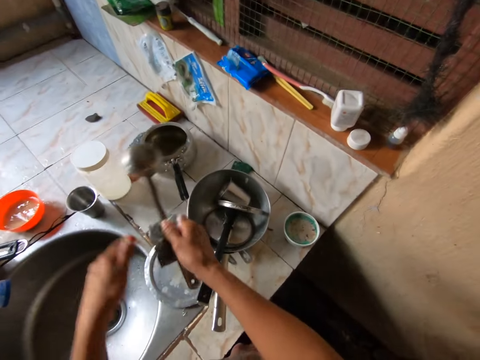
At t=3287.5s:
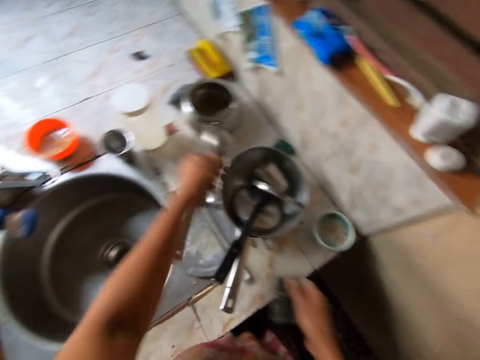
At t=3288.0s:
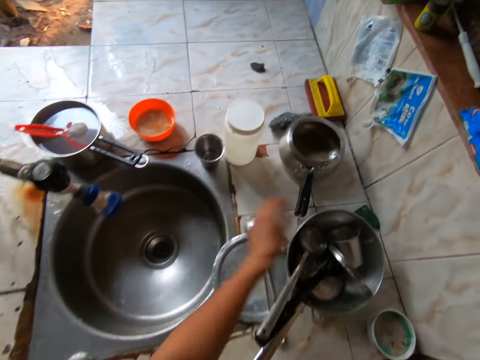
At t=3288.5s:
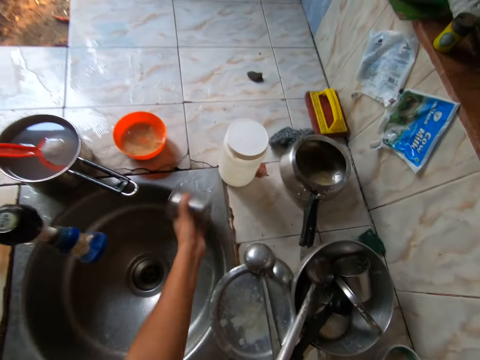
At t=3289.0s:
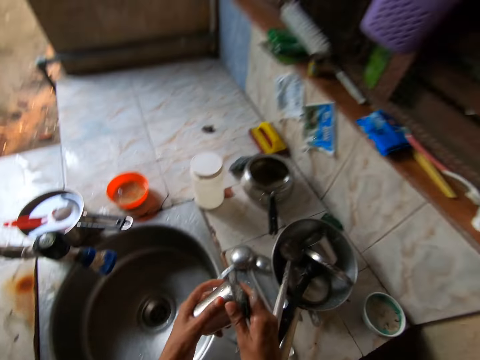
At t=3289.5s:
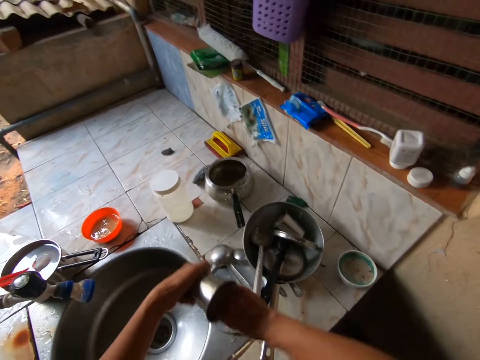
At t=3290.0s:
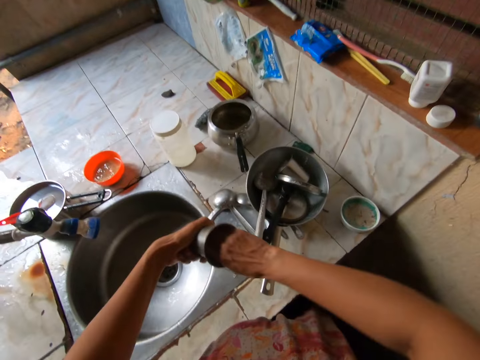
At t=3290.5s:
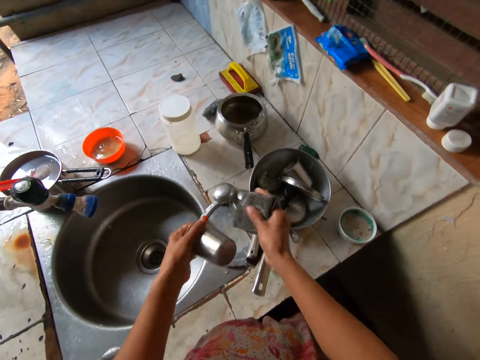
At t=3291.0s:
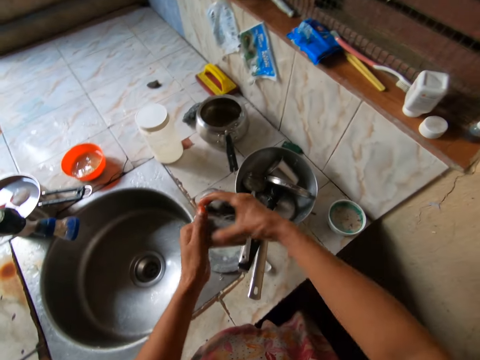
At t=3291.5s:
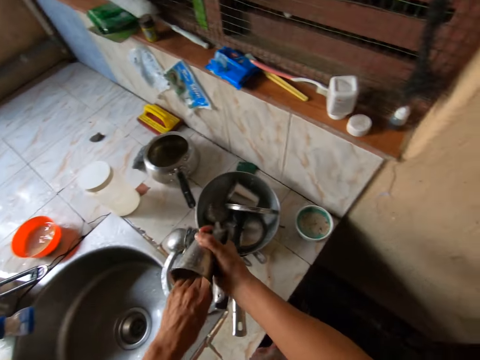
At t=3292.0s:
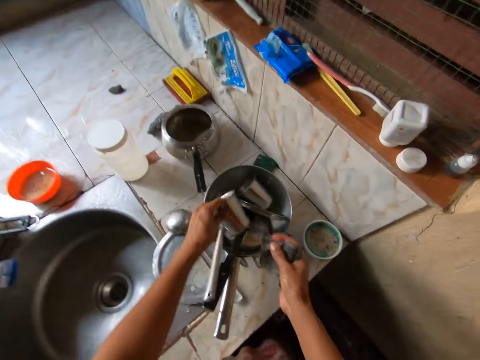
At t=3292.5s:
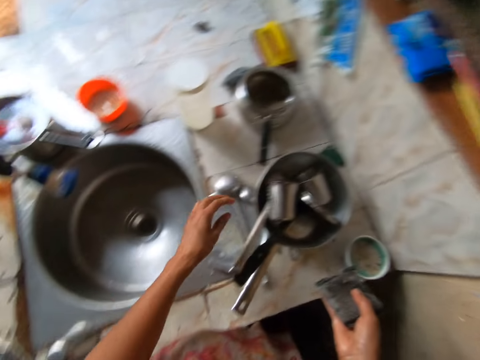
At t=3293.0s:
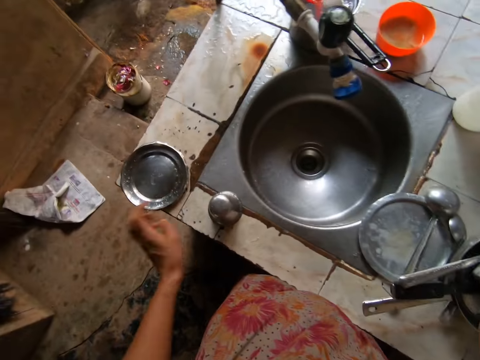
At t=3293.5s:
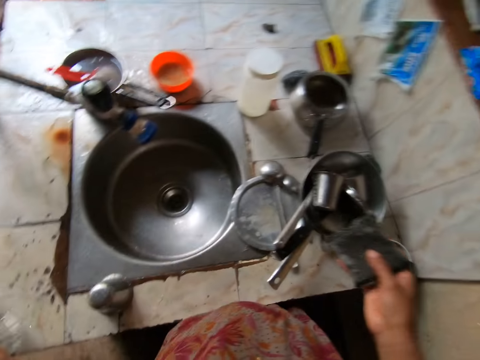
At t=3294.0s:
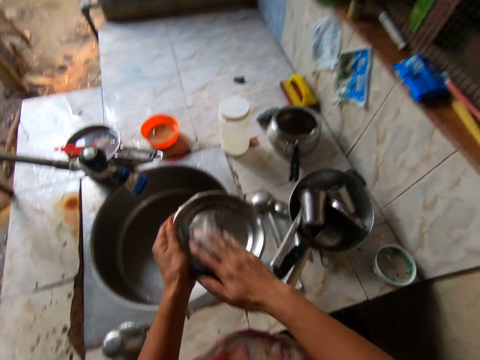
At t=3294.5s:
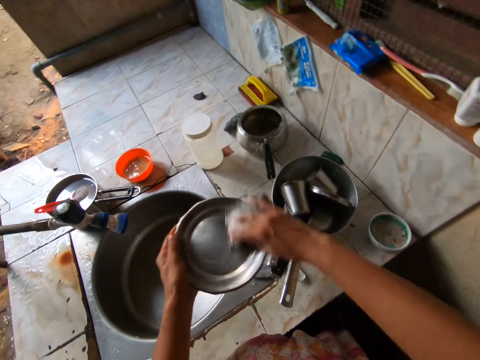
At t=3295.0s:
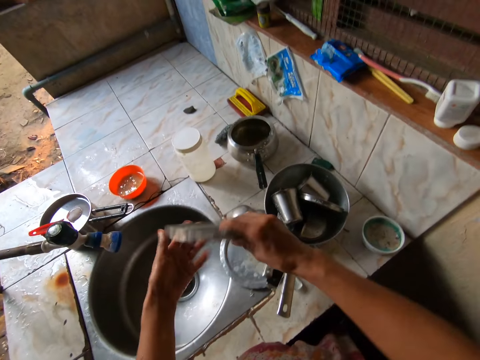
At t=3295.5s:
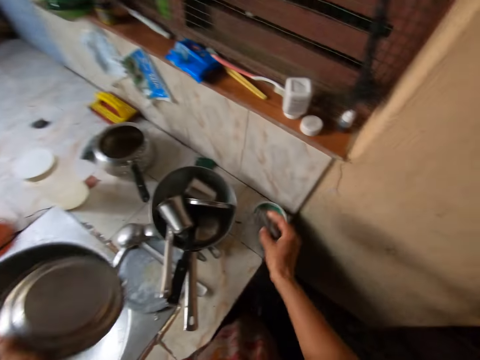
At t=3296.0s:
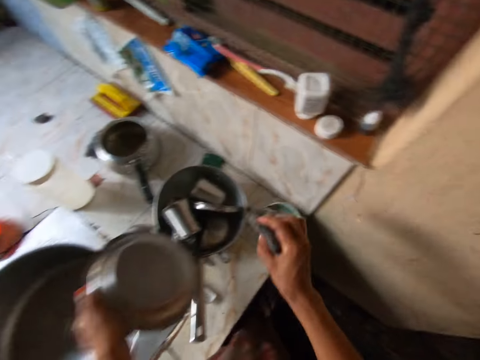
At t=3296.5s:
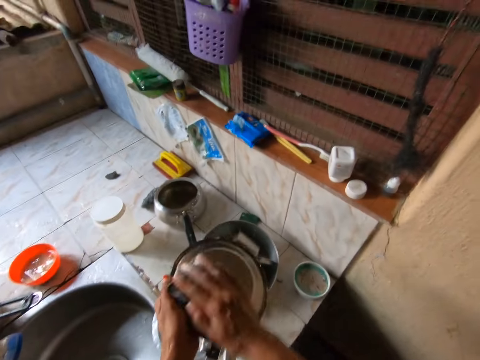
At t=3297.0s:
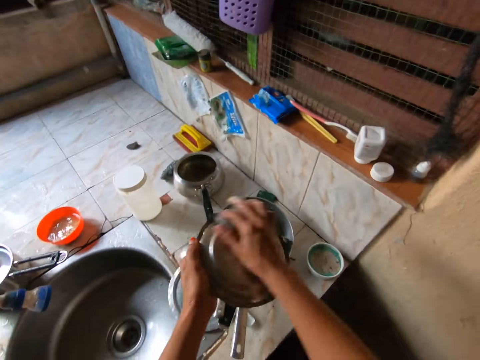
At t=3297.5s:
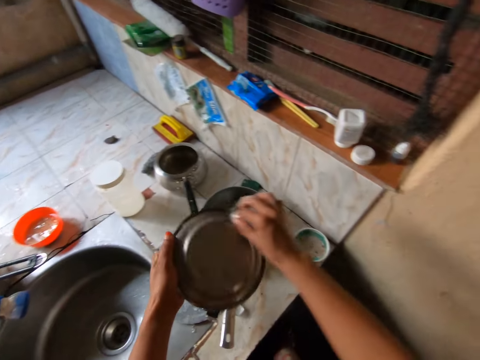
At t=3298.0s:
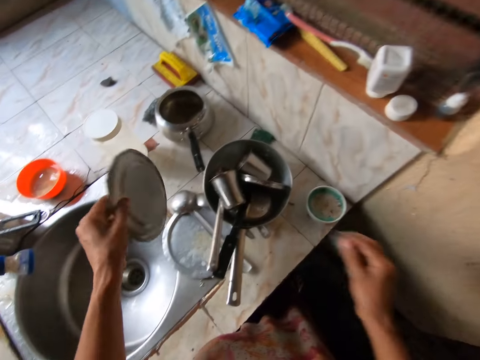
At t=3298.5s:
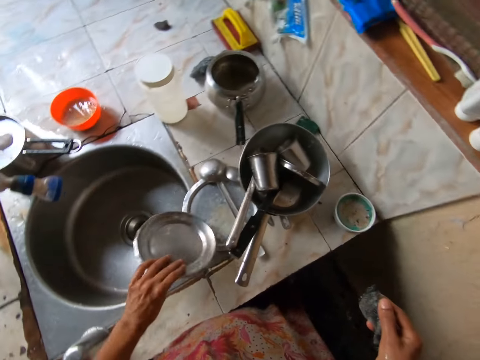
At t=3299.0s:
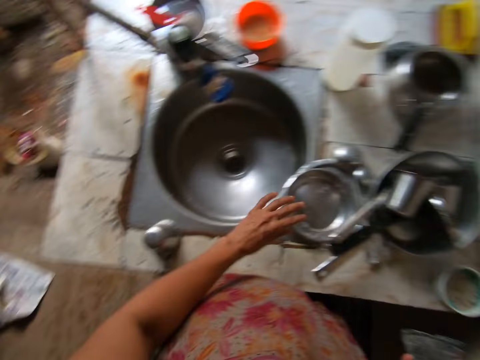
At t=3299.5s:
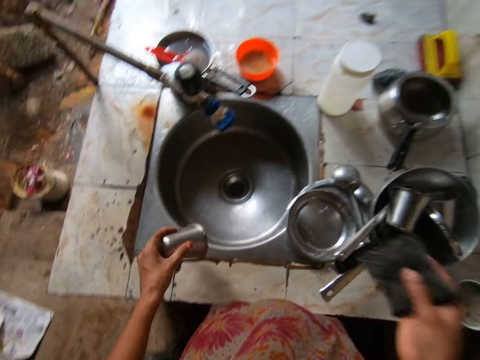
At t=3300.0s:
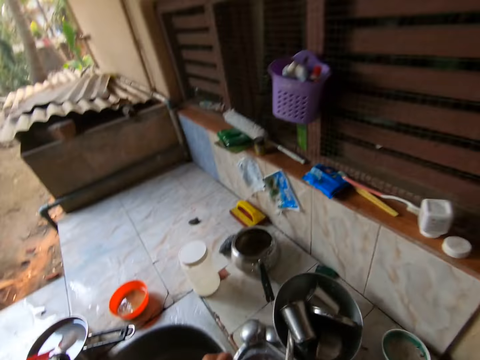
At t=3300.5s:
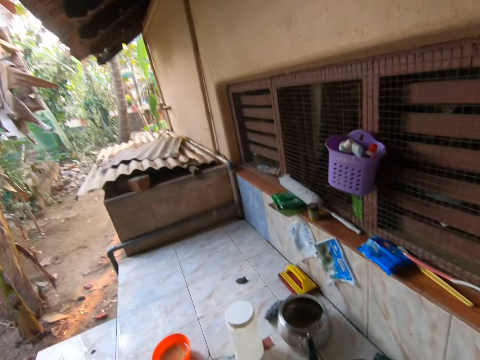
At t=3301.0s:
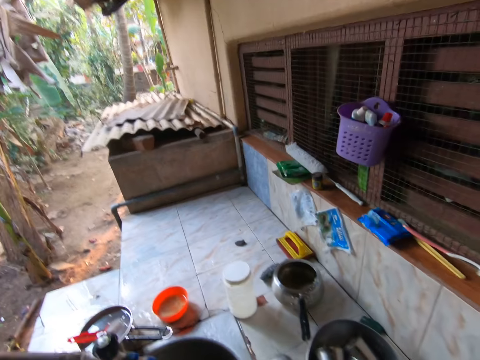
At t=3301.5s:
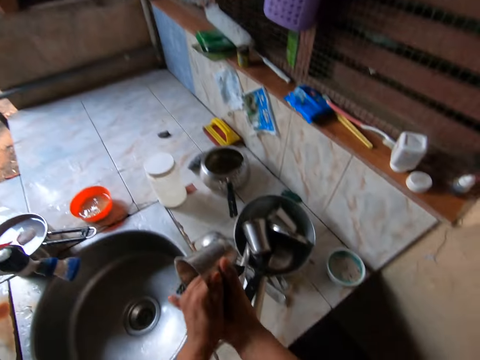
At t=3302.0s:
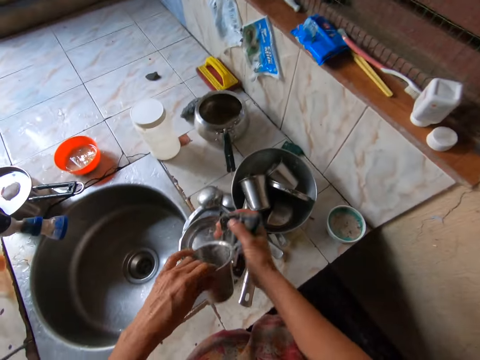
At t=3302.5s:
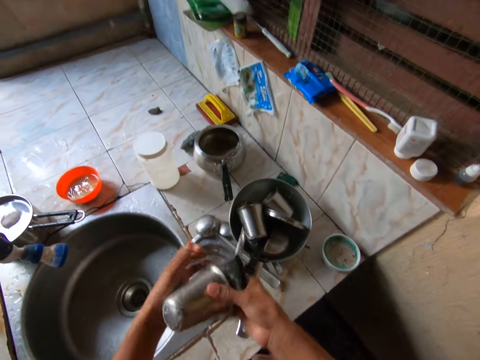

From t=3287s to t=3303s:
The camera wearer places the spoon in her left hand in the frypan on the tiled table. She picks up a cup from the tiled table with her left hand. She washes the cup in her left hand with the foam in her right hand. She places the cup in her left hand in the frypan on the tiled table. She picks up a plate from the tiled table with her left hand. She washes the plate in her left hand with the foam in her right hand. She touches the bowl on the tiled table with the foam in her right hand. She scoops soap. She washes the plate in her left hand with the foam in her right hand. She places the plate in her left hand on the tiled table. She picks up the cup from the tiled table with her left hand. She washes the cup in her left hand with the foam in her right hand.

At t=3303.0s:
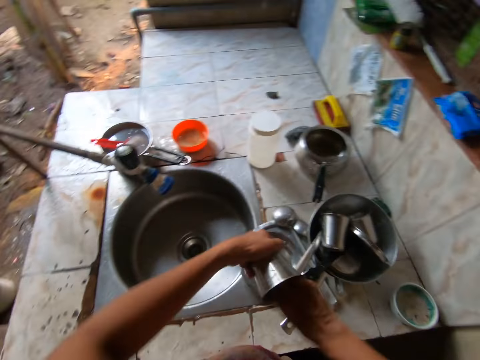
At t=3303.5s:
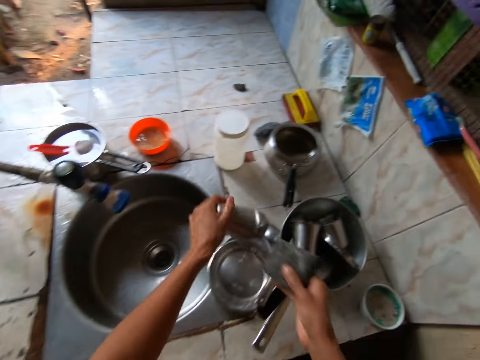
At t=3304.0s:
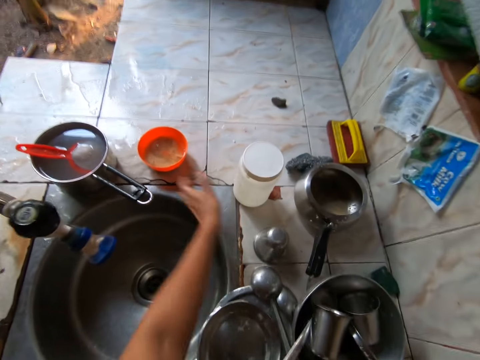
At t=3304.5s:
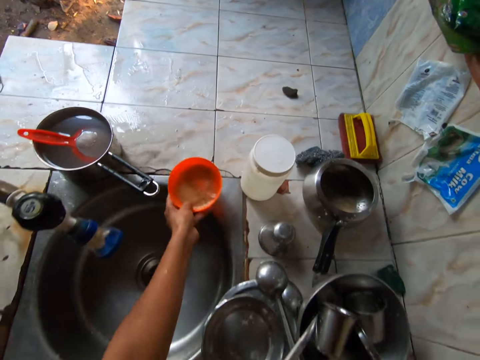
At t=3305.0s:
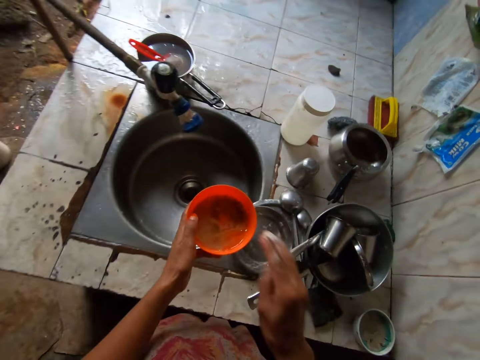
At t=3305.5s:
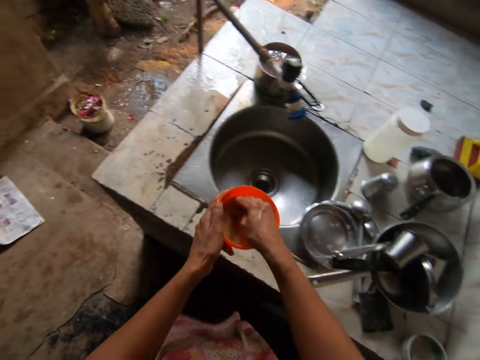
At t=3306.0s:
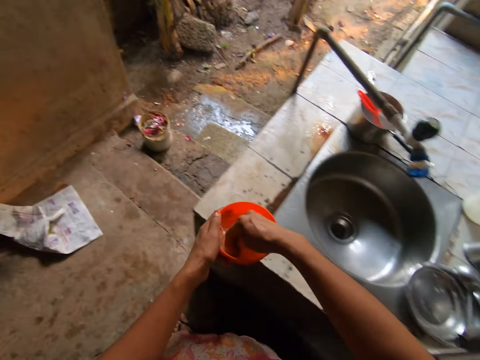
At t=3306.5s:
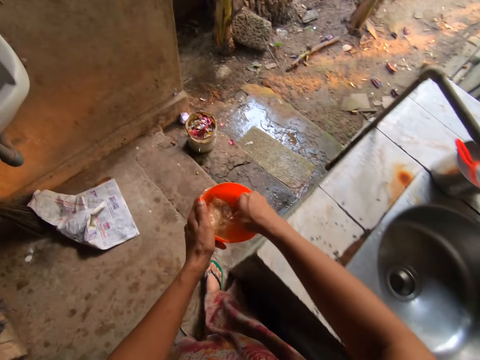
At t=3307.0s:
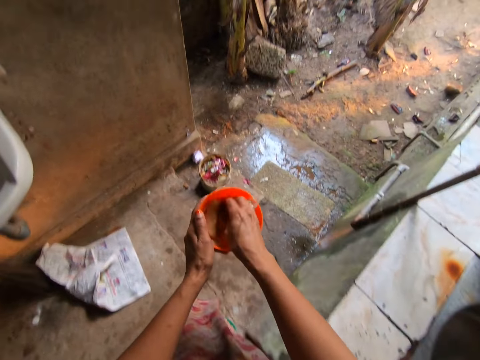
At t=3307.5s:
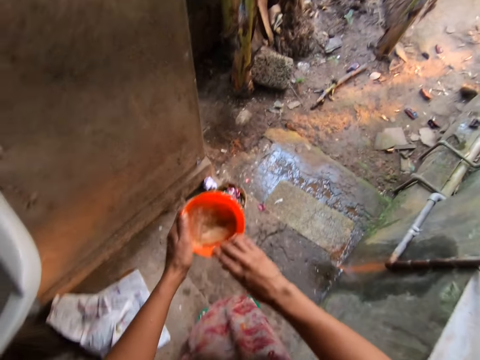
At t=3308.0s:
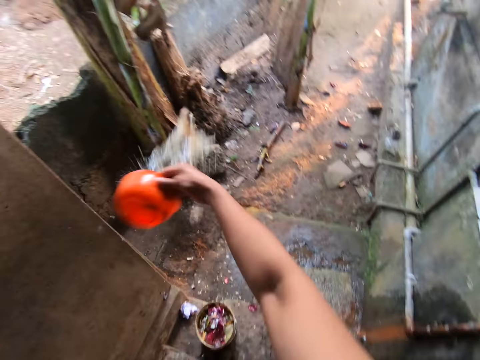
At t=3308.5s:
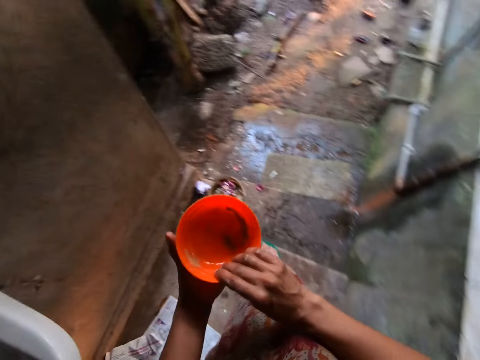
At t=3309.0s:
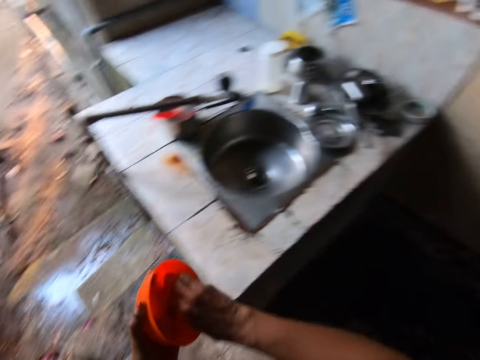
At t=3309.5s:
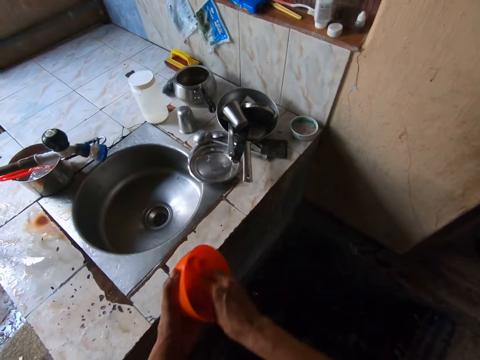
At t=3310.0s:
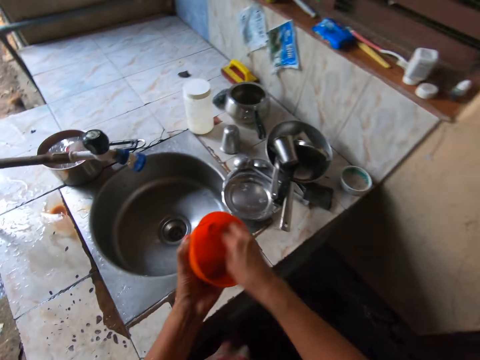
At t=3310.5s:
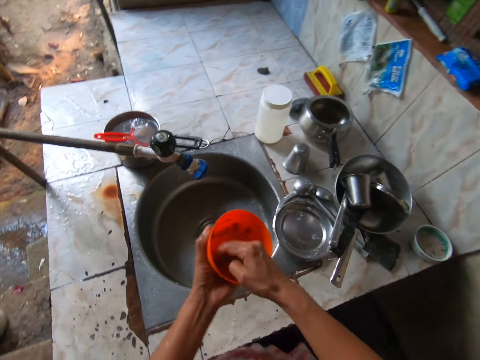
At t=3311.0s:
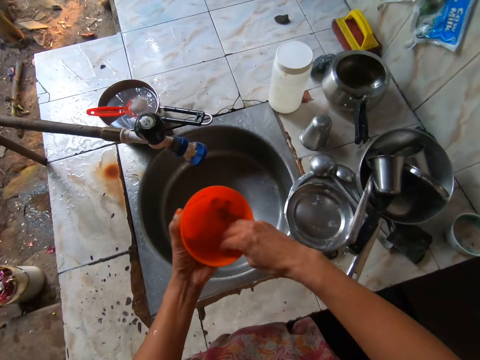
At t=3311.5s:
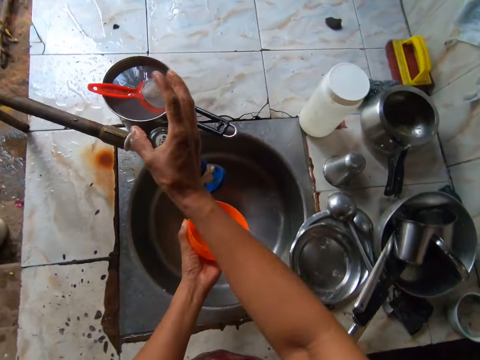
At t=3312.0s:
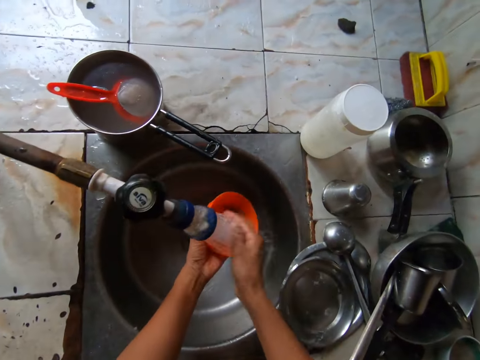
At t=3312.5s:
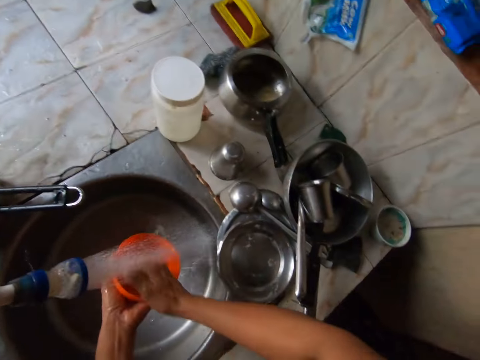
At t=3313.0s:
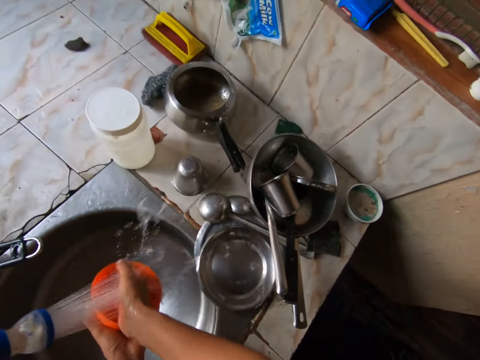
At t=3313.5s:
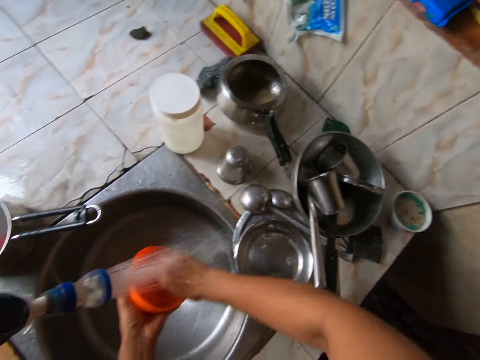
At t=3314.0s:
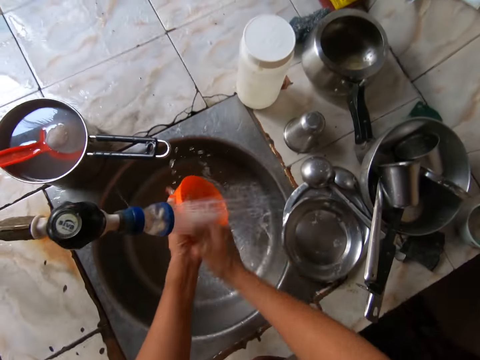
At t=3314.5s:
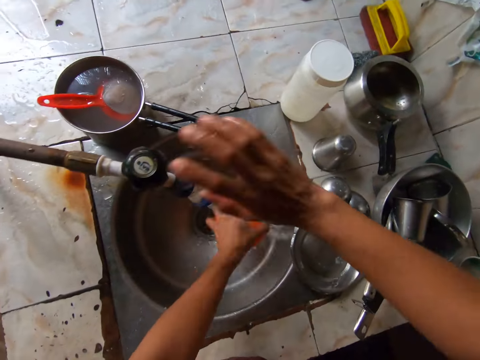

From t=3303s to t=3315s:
The camera wearer places the cup in her left hand on the tiled table. She picks up a bowl from the tiled table with her left hand. She stirs water in the bowl in her left hand with her right hand. She pours the water in the bowl in her right hand away. She washes the bowl in her left hand with the foam in her right hand. She scrapes dirt. She turns on the sink tap with her right hand. She rinses the bowl in her hand under the sink tap with both hands.
